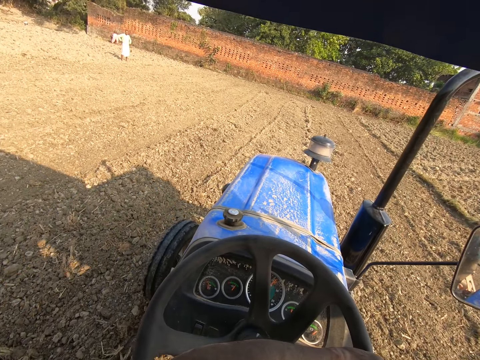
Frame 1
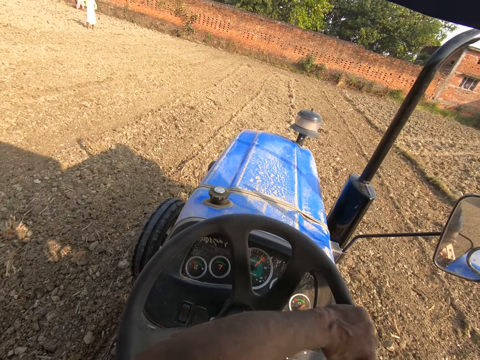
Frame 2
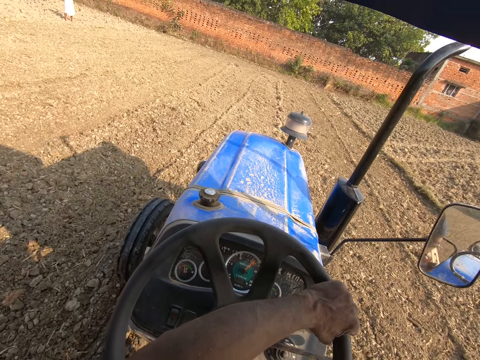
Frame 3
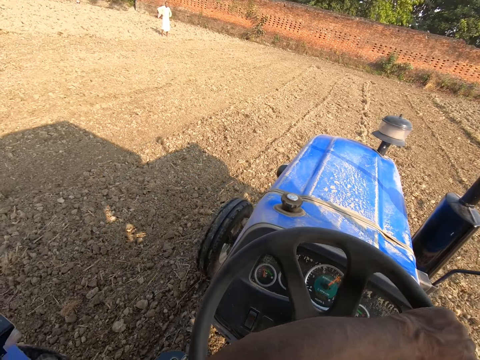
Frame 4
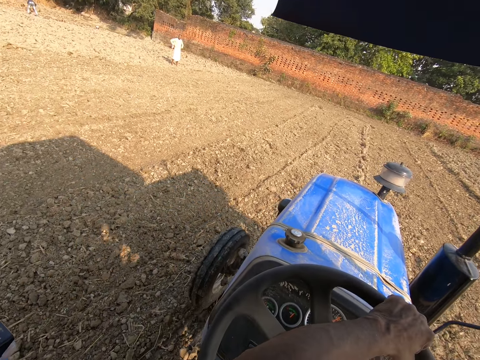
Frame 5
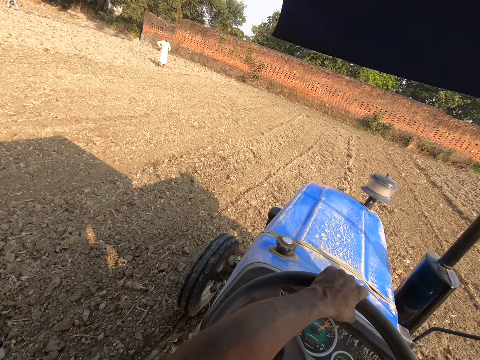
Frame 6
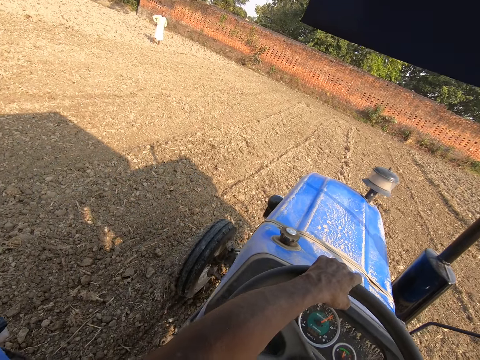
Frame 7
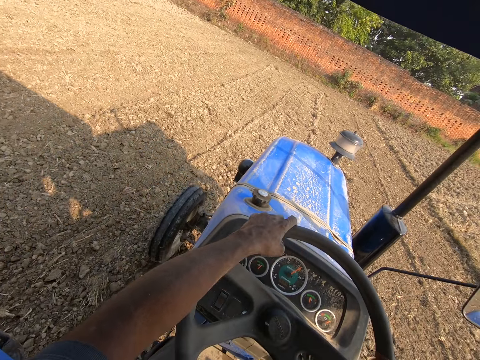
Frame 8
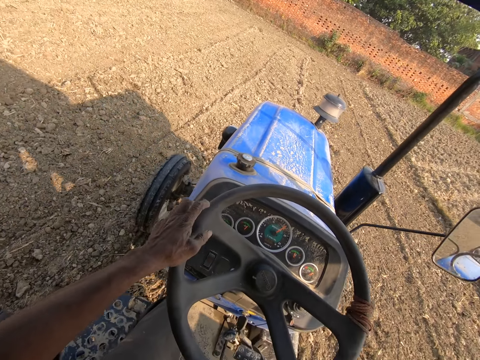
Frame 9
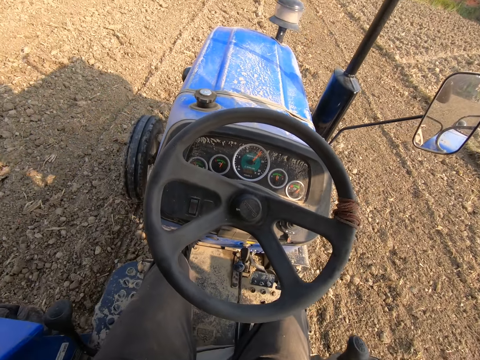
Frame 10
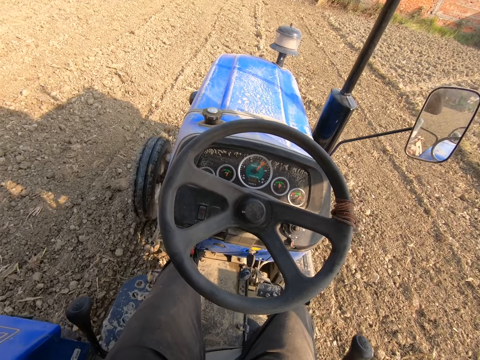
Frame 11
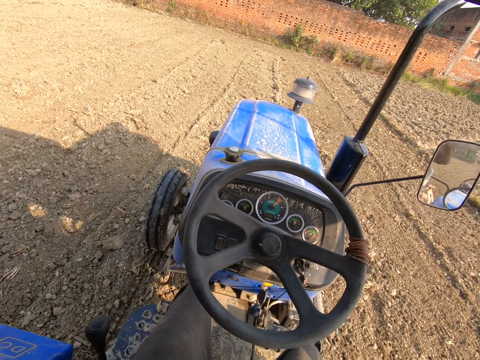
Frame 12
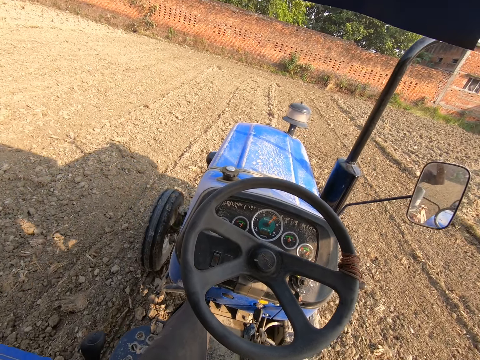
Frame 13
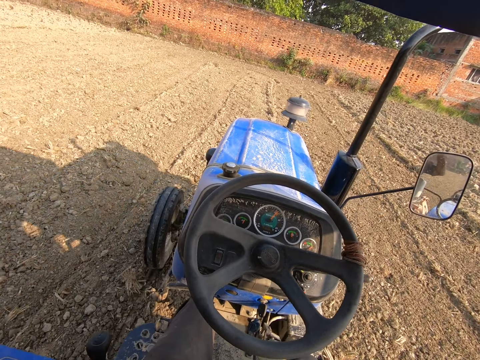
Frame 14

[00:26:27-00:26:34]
A person walks in the garden.
